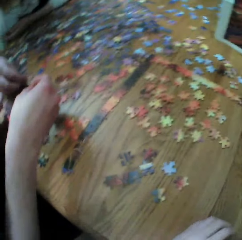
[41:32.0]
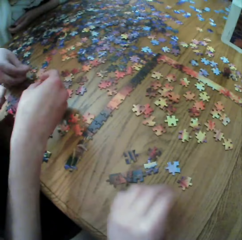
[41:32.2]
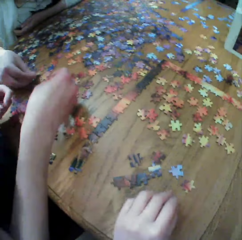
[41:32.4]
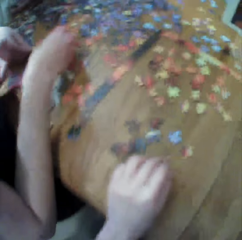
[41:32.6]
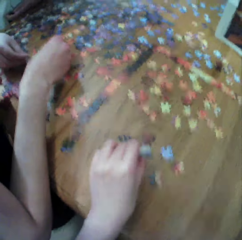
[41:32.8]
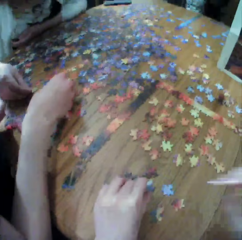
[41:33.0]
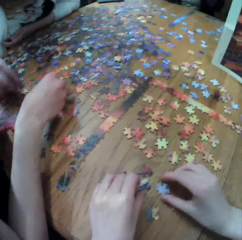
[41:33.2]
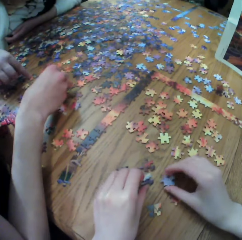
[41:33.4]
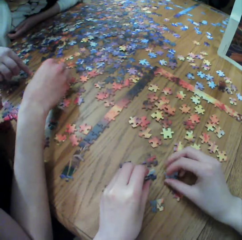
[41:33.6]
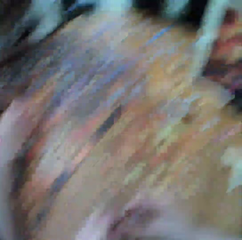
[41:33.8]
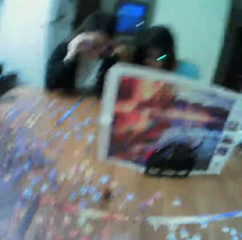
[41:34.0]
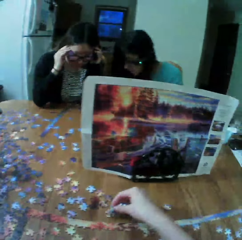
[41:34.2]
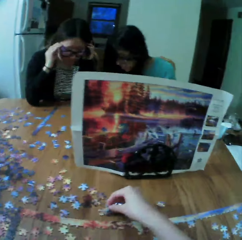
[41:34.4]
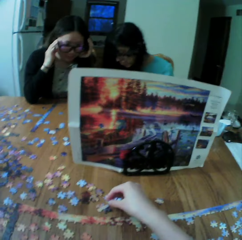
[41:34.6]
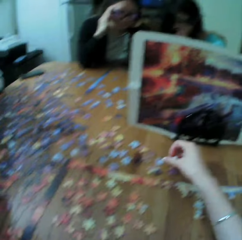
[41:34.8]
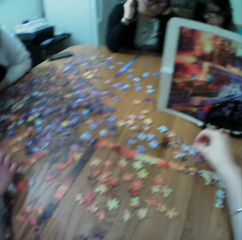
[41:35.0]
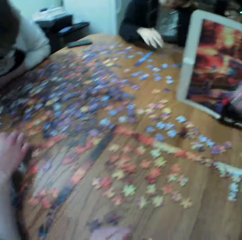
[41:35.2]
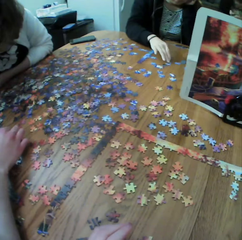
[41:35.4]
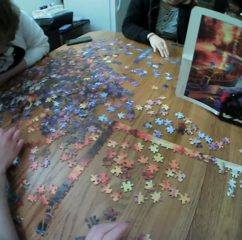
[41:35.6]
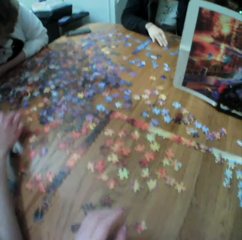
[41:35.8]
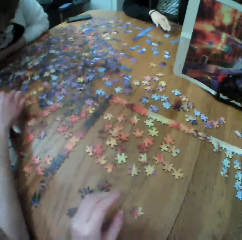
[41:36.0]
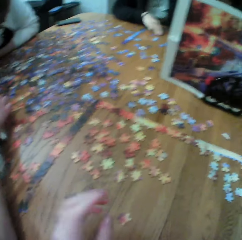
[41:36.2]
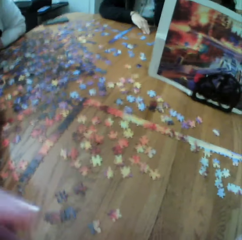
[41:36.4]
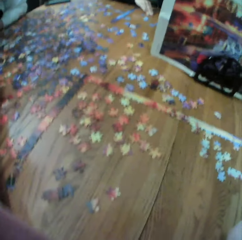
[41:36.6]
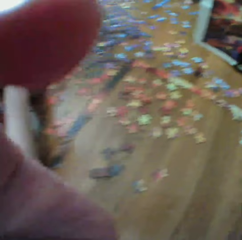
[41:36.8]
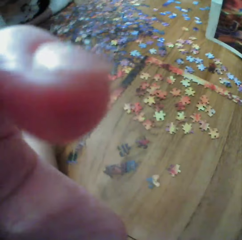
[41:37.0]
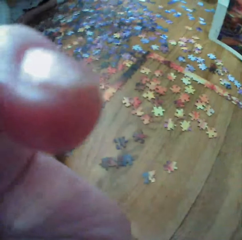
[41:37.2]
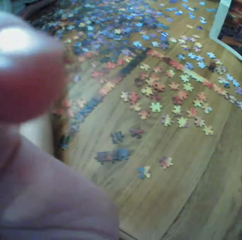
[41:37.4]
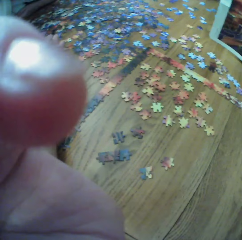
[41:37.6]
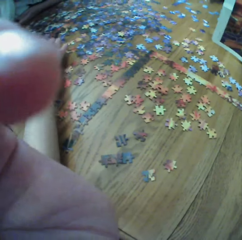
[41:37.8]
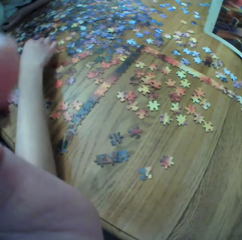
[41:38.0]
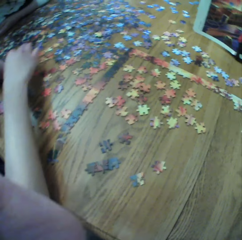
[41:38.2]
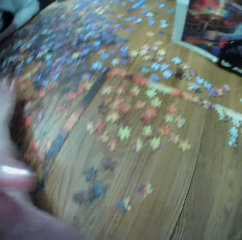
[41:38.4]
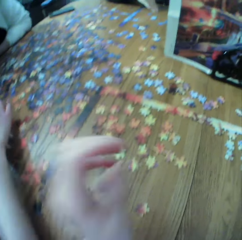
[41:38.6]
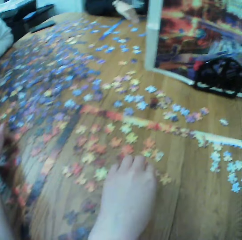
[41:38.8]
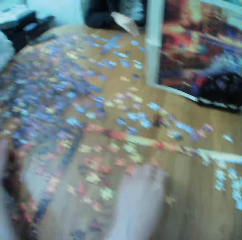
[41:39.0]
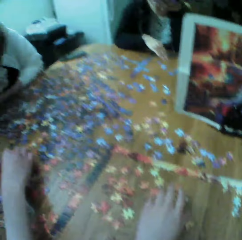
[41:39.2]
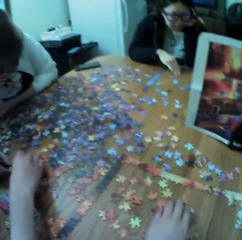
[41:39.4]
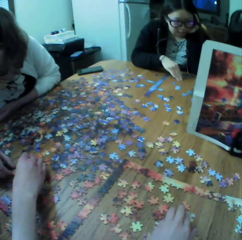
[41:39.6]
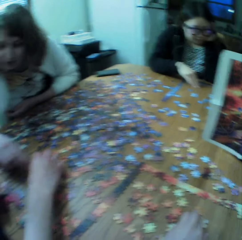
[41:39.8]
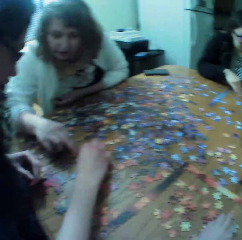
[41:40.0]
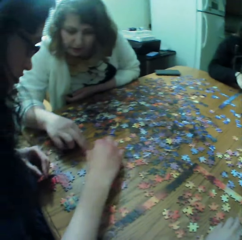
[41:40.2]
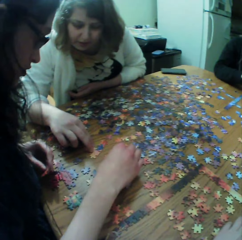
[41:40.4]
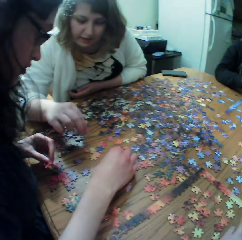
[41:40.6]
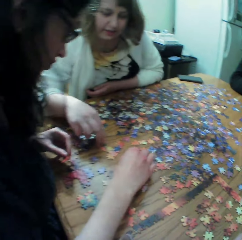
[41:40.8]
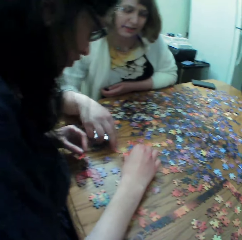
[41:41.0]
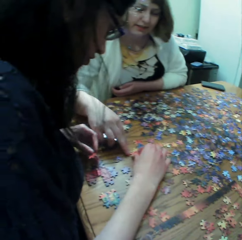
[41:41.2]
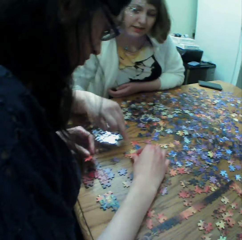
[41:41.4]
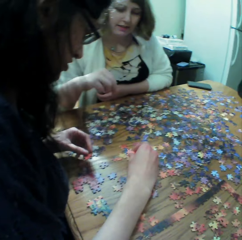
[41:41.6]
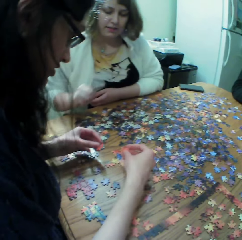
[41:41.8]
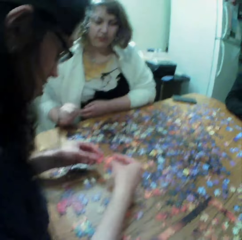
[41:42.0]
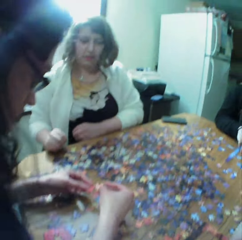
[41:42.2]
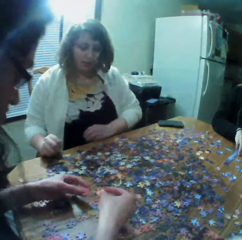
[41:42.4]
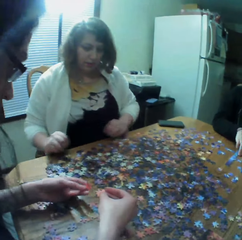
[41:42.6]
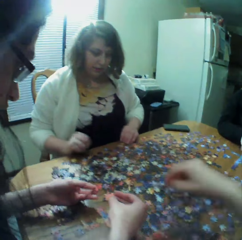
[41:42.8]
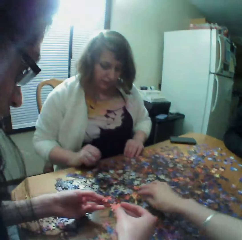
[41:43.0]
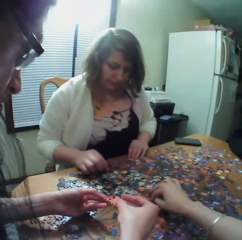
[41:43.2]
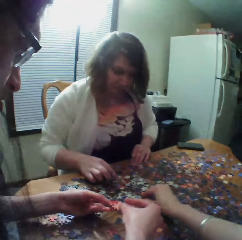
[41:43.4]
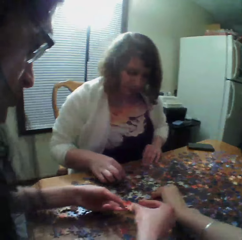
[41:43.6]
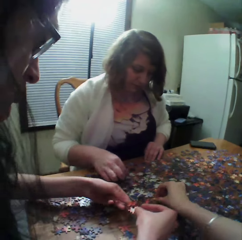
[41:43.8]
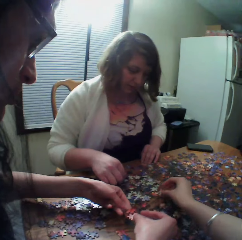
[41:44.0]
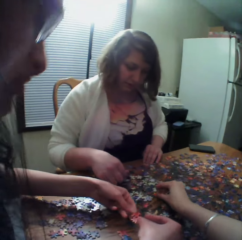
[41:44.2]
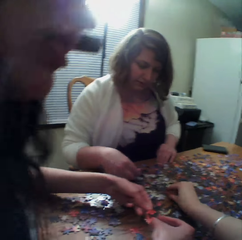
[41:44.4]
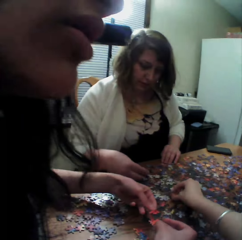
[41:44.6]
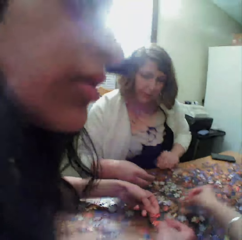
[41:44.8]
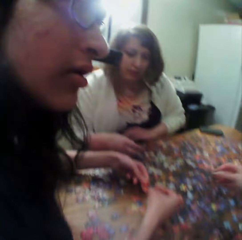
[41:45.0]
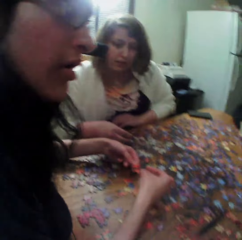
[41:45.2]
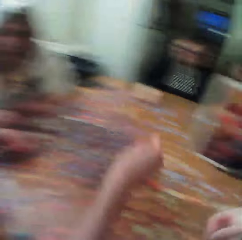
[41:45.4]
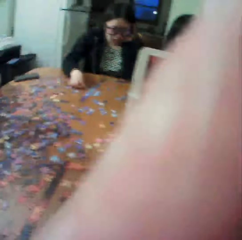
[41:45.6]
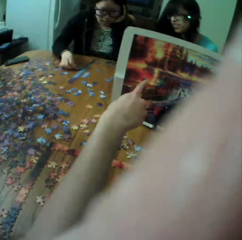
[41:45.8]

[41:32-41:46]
A woman makes the puzzles. Another woman makes the puzzles. A third woman makes the puzzles. The camera wearer looks at the puzzle pieces. The third woman makes the puzzles. The first woman makes the puzzles.

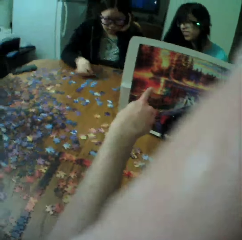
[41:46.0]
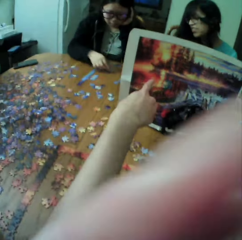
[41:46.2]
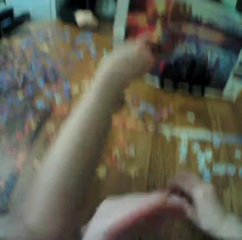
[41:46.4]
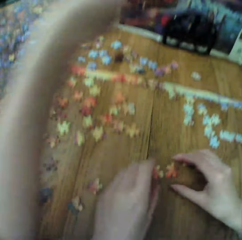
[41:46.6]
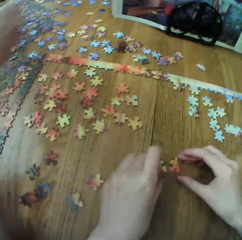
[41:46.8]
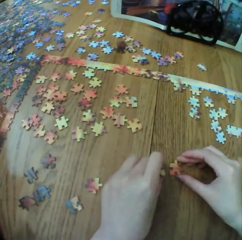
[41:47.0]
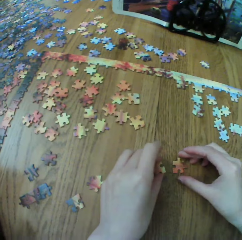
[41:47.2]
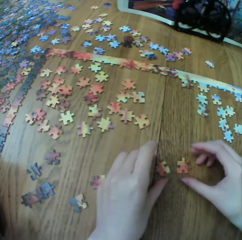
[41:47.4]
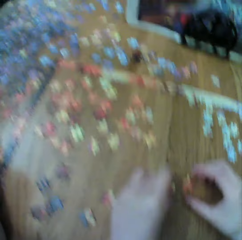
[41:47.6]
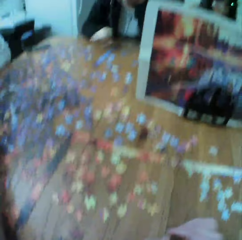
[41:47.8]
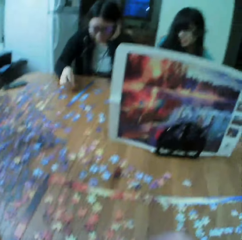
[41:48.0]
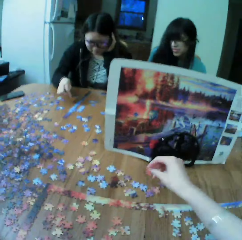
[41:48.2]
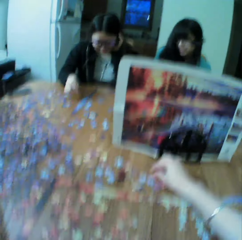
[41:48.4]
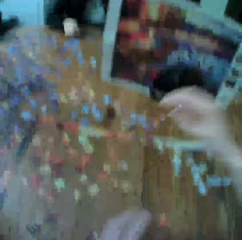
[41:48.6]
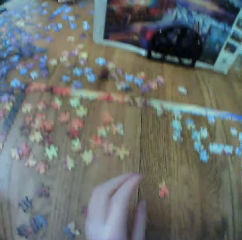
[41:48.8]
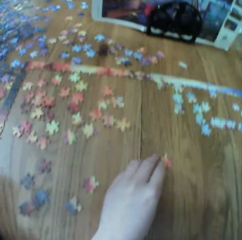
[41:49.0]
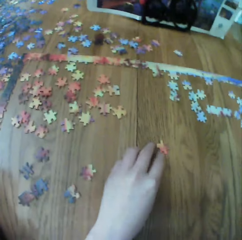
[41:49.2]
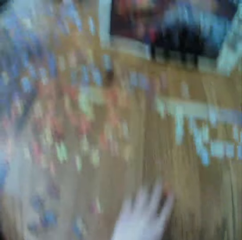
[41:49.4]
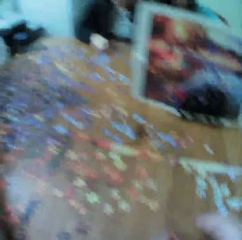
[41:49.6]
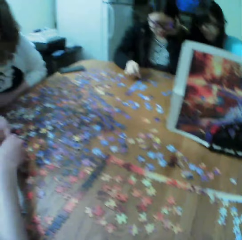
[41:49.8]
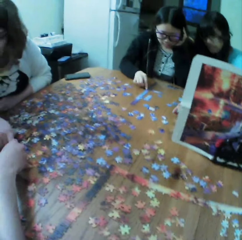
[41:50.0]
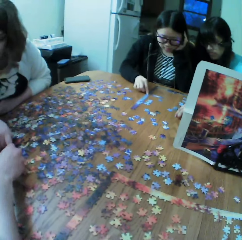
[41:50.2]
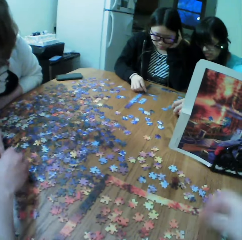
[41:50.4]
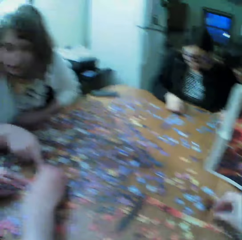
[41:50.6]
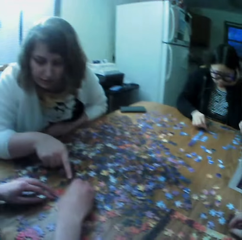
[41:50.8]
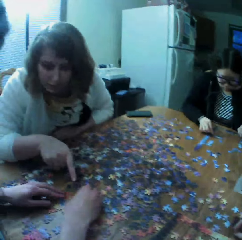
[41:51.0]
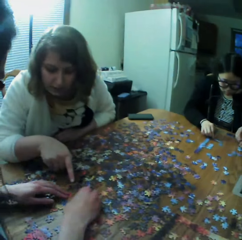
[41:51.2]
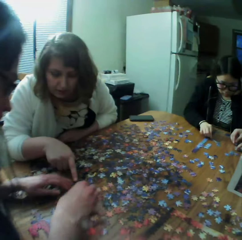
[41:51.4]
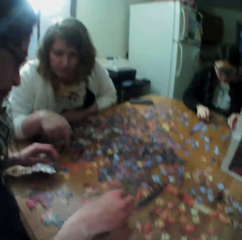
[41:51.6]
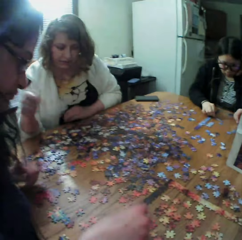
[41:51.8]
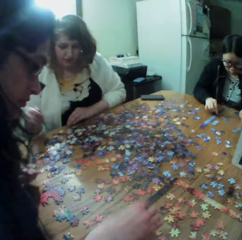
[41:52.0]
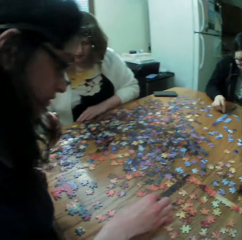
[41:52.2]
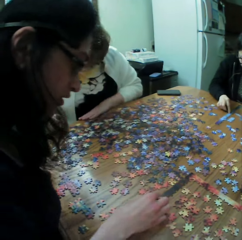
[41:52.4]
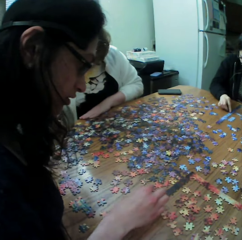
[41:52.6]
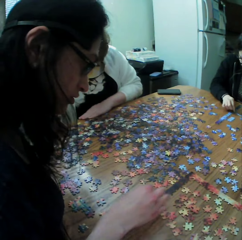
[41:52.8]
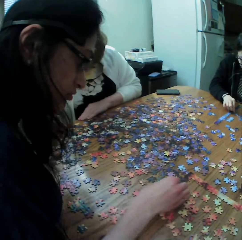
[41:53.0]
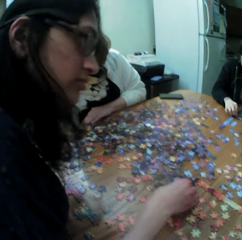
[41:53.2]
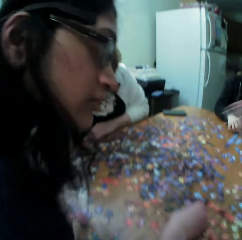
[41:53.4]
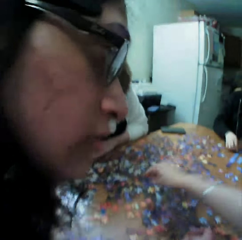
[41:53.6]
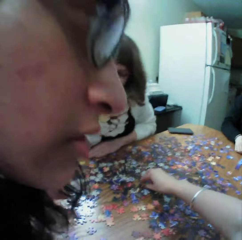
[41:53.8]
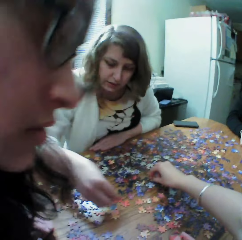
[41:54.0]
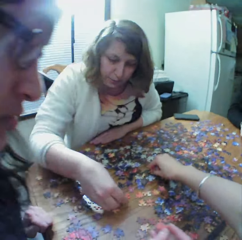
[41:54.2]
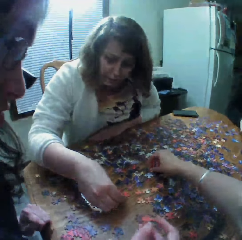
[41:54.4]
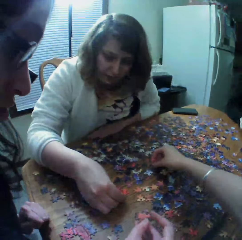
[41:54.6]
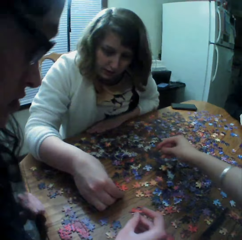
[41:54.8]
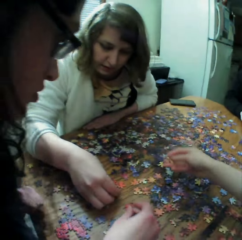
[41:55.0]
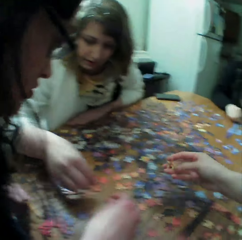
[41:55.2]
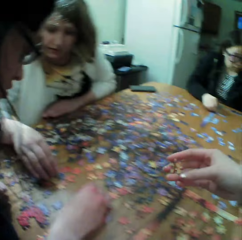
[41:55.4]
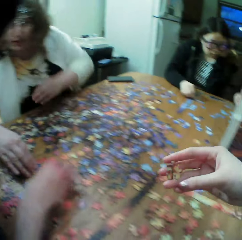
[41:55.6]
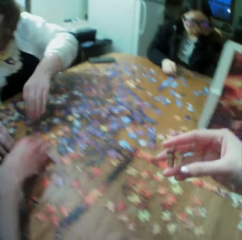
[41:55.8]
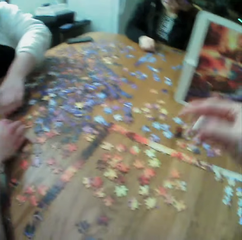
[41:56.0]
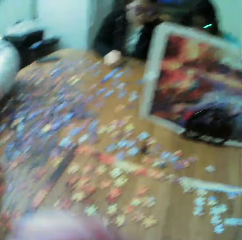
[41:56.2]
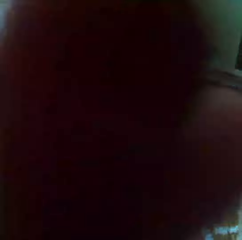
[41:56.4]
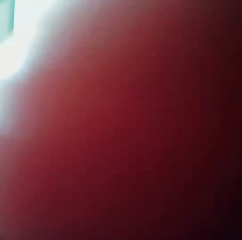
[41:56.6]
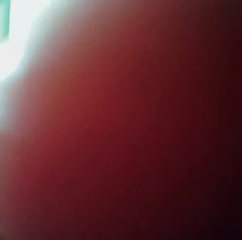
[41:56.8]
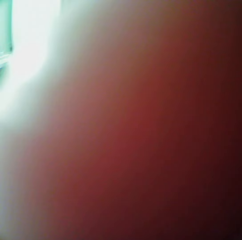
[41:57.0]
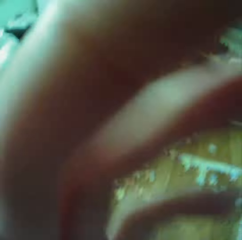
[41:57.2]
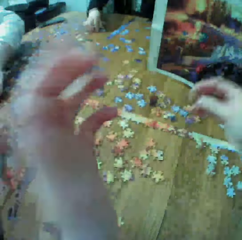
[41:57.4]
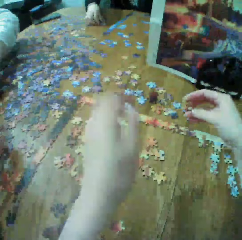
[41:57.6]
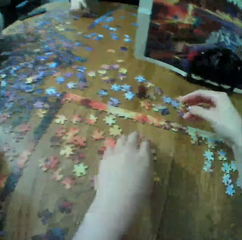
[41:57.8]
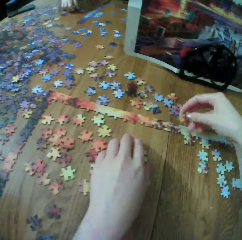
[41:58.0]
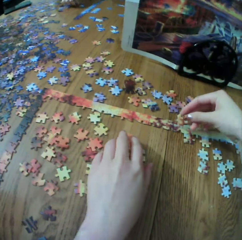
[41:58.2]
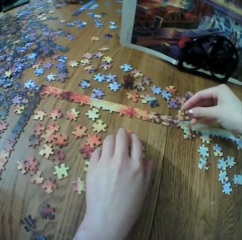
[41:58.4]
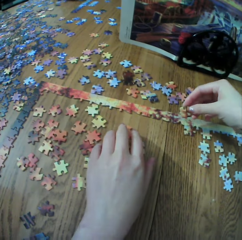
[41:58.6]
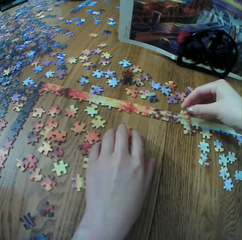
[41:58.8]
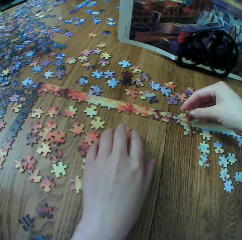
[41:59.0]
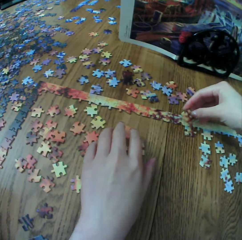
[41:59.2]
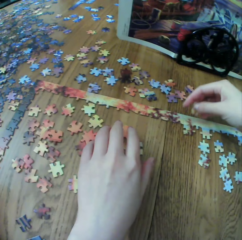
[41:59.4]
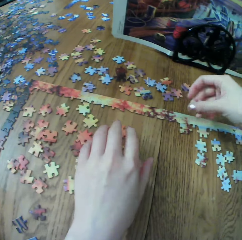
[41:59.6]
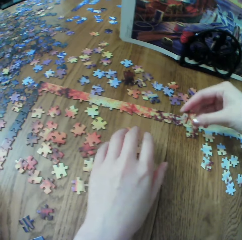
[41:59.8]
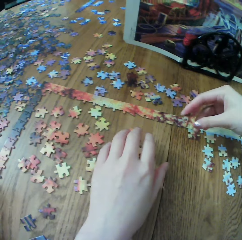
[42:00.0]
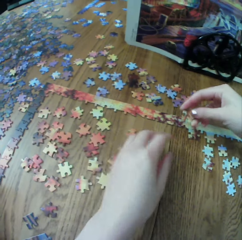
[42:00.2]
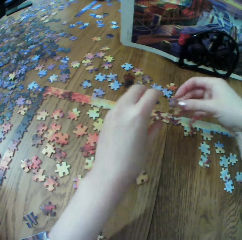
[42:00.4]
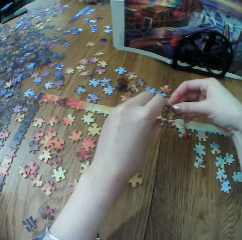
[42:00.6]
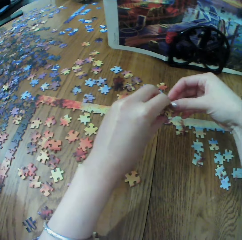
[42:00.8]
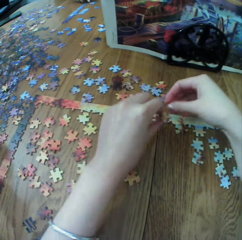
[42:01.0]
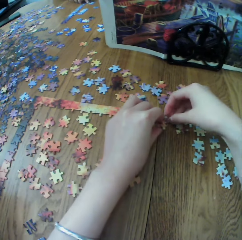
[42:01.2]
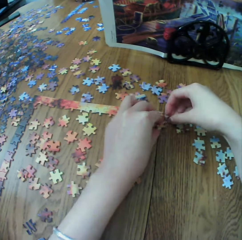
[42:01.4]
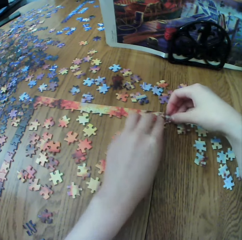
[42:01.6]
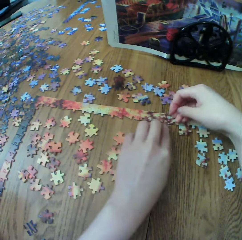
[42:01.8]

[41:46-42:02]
The camera wearer looks at the puzzle pieces. A woman makes the puzzle. Another woman makes the puzzles. The camera wearer looks at the puzzle piece.
